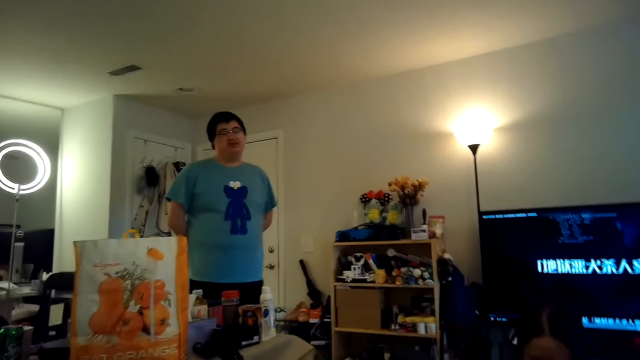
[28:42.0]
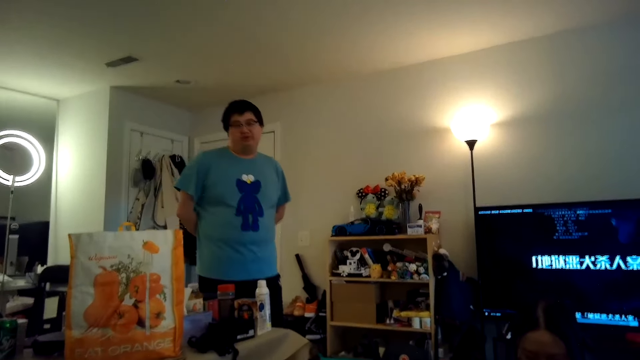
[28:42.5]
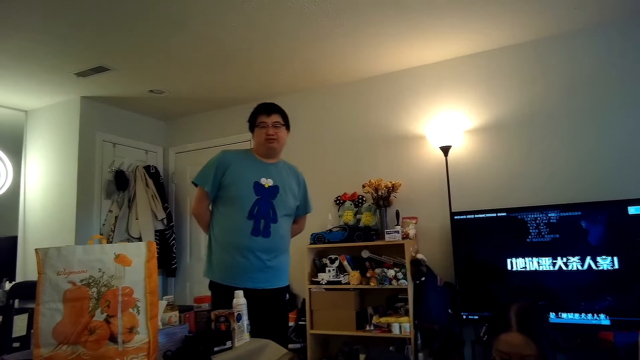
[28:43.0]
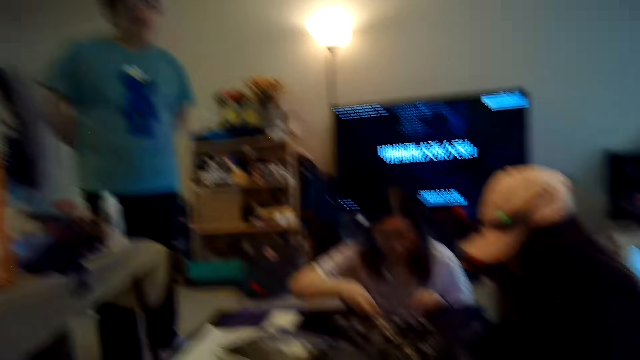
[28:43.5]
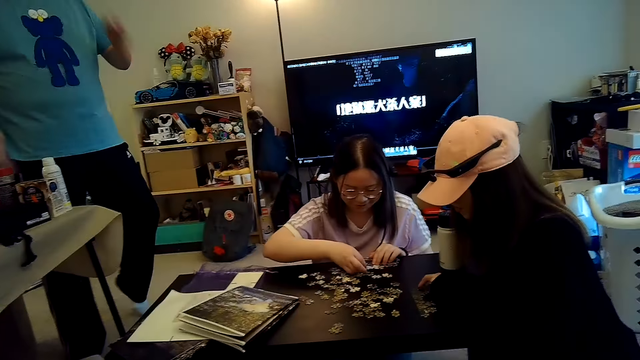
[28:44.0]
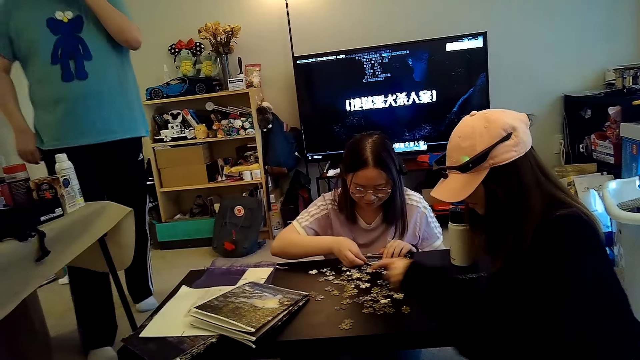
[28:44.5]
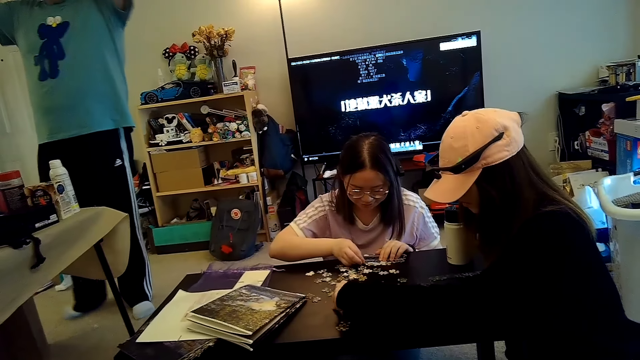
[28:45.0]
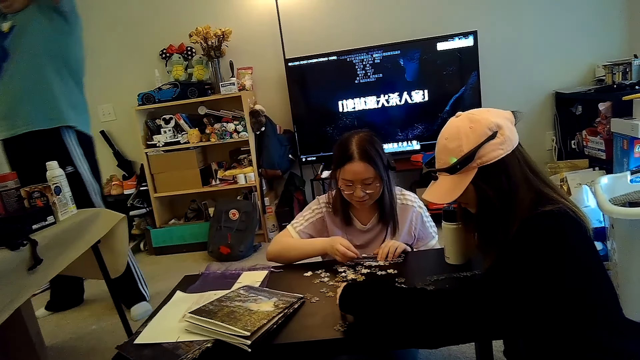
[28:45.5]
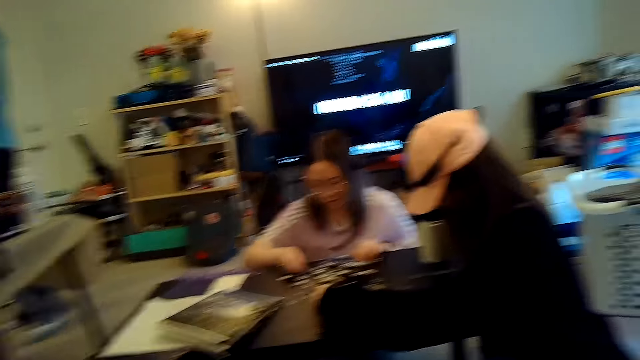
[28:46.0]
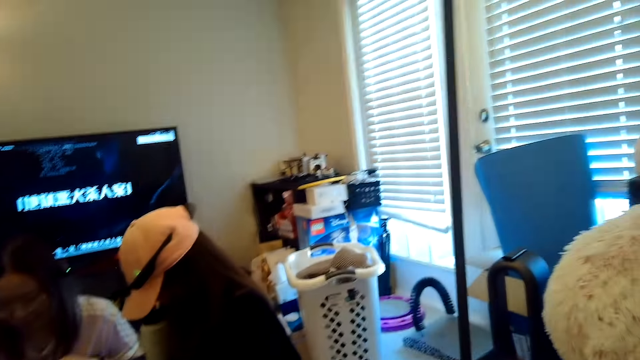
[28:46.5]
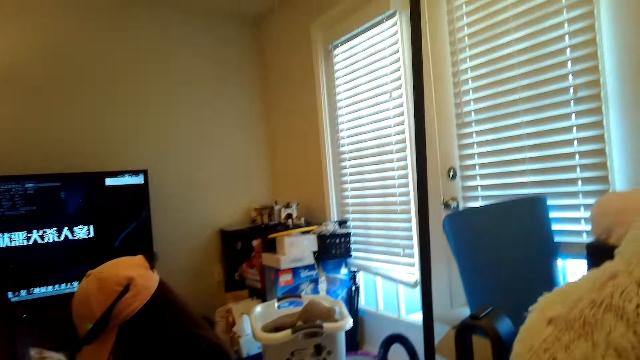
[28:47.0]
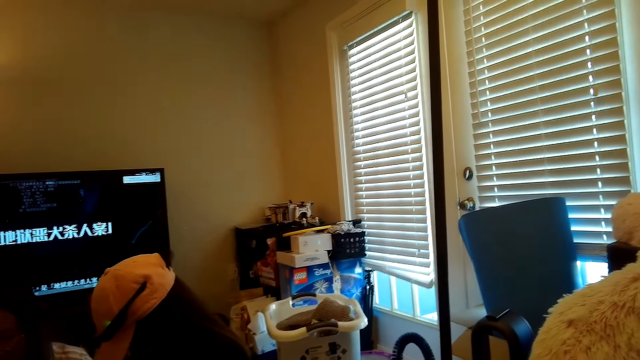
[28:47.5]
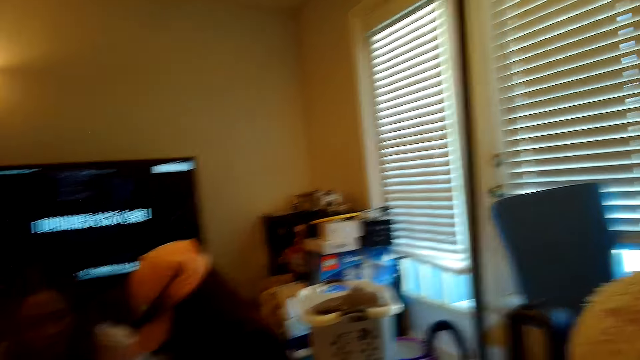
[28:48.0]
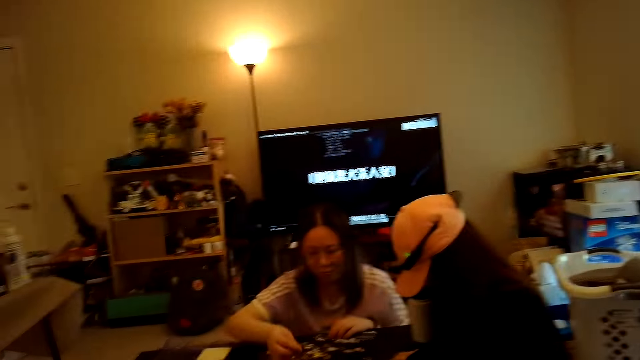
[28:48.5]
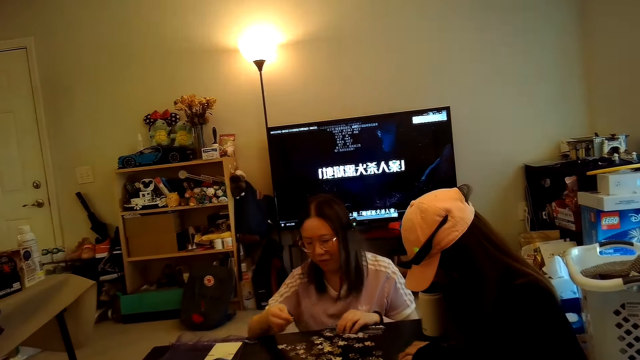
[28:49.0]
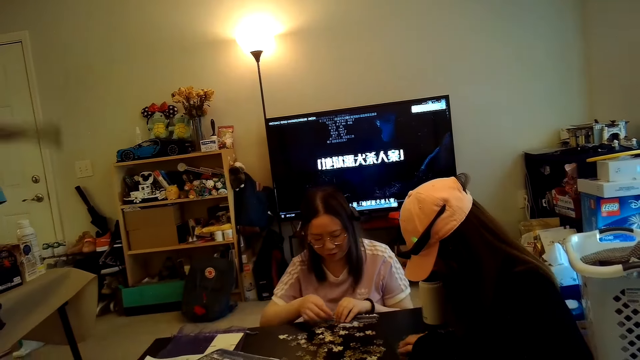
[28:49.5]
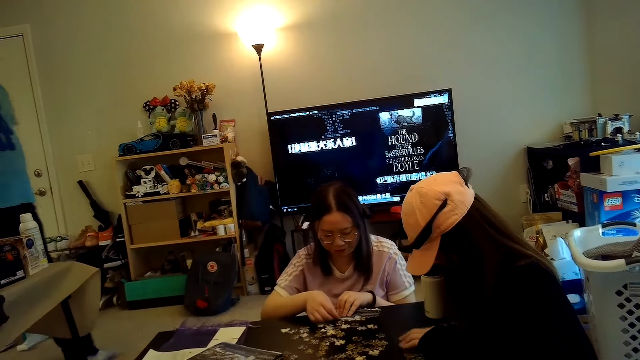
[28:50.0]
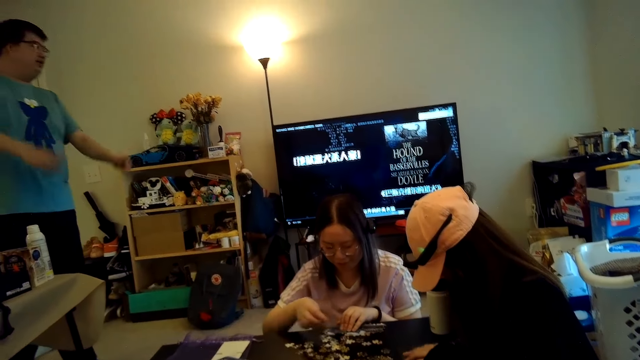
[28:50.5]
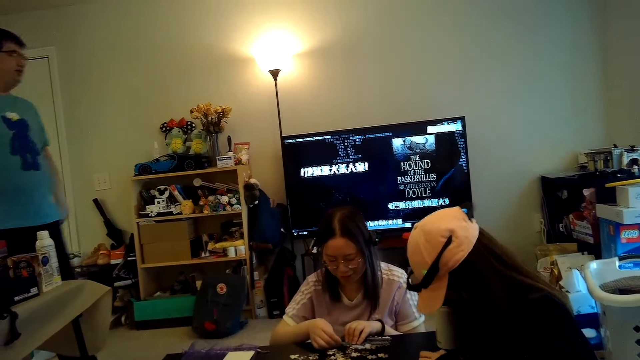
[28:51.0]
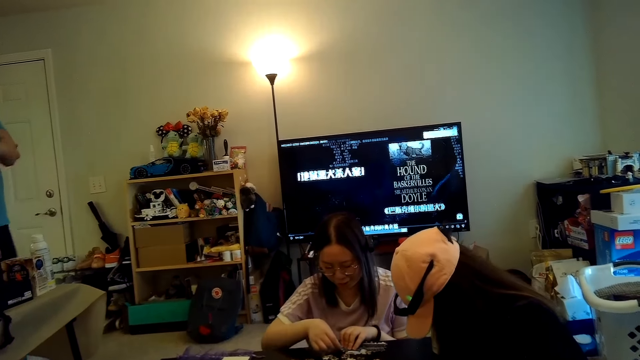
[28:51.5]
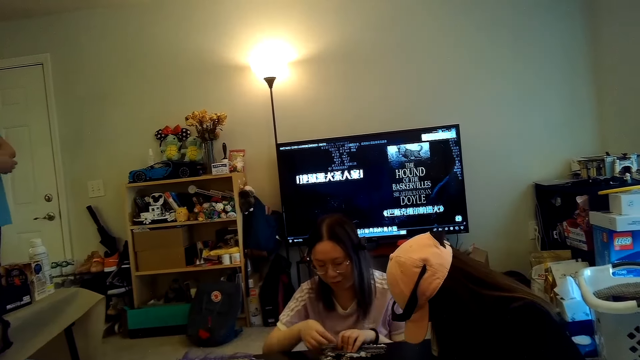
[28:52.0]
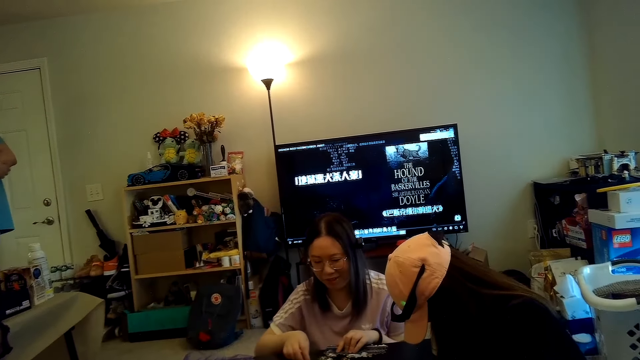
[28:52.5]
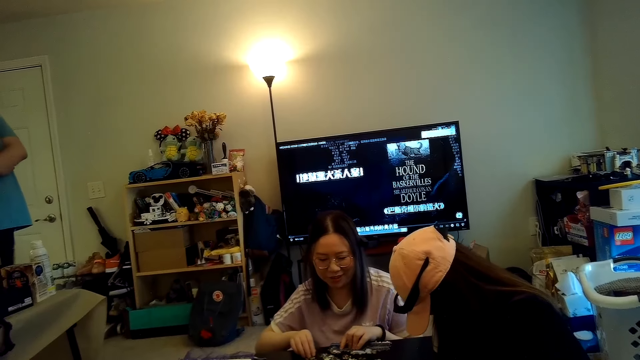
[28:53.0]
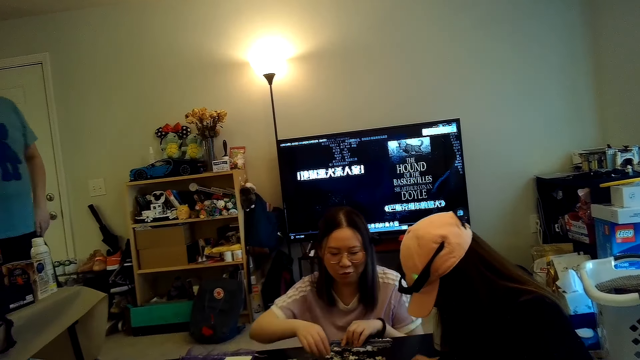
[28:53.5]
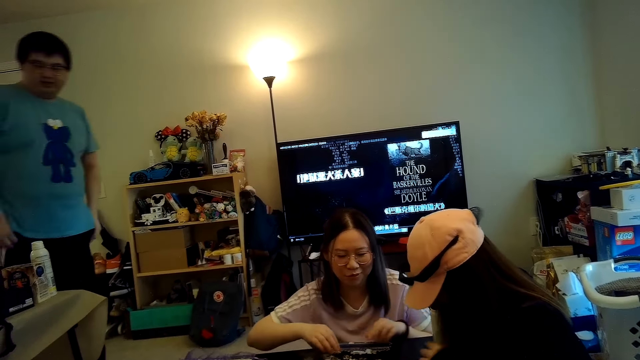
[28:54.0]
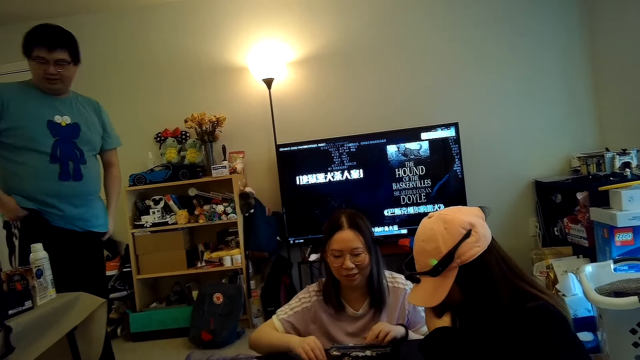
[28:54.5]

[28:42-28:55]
The camera wearer watches the television. A person plays with another person.

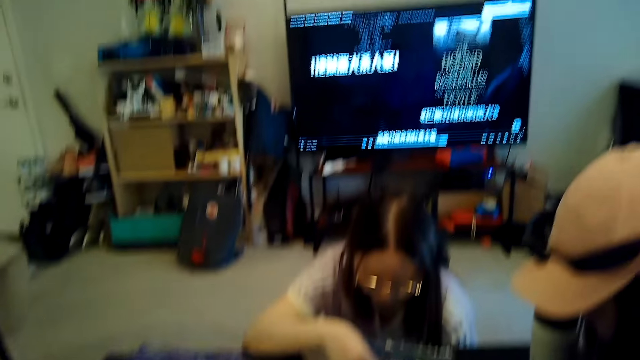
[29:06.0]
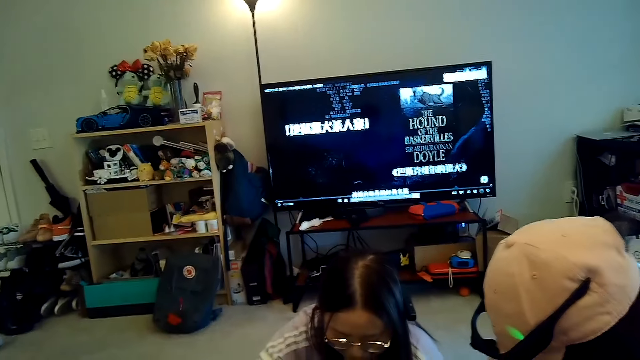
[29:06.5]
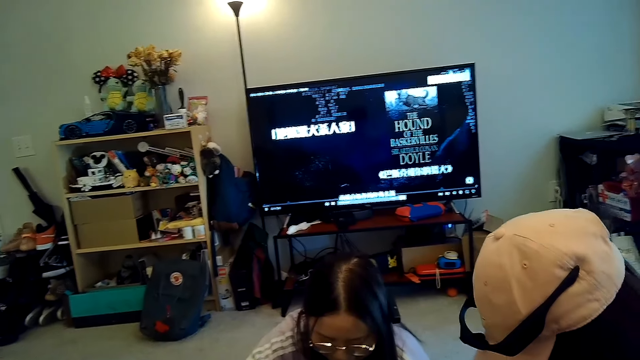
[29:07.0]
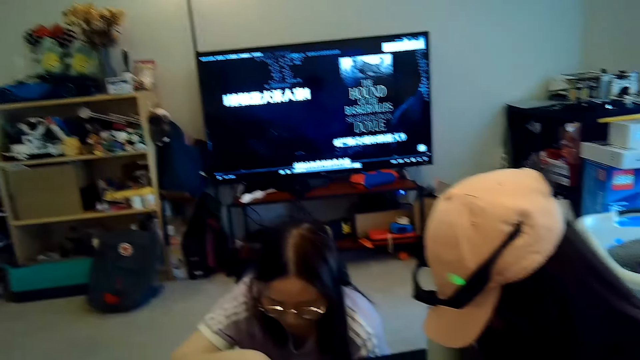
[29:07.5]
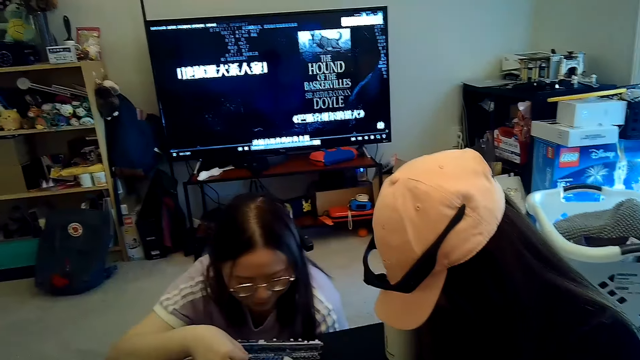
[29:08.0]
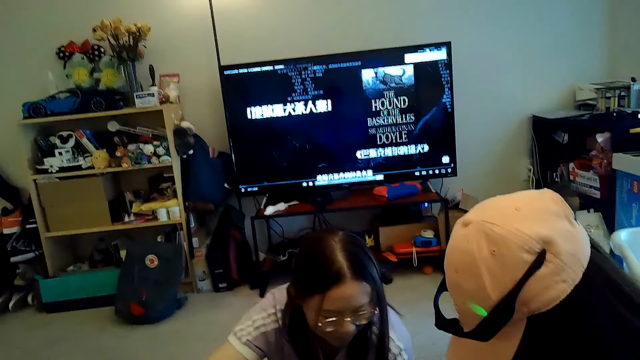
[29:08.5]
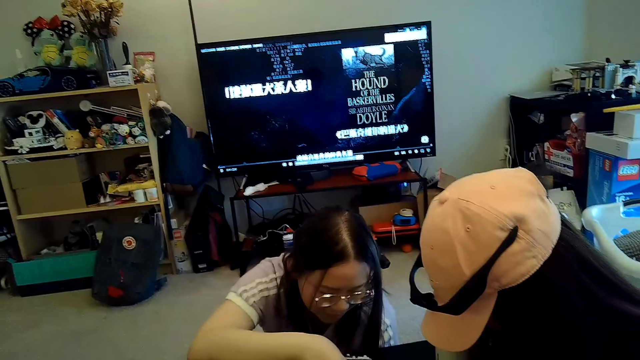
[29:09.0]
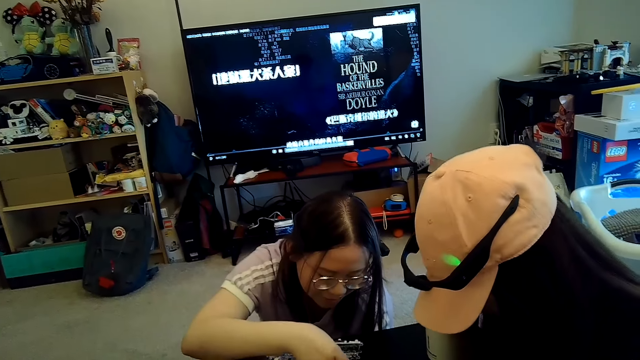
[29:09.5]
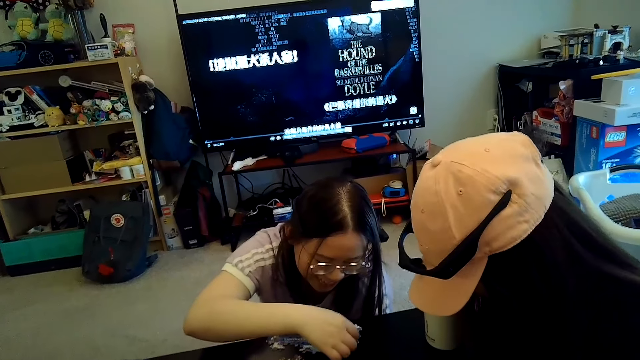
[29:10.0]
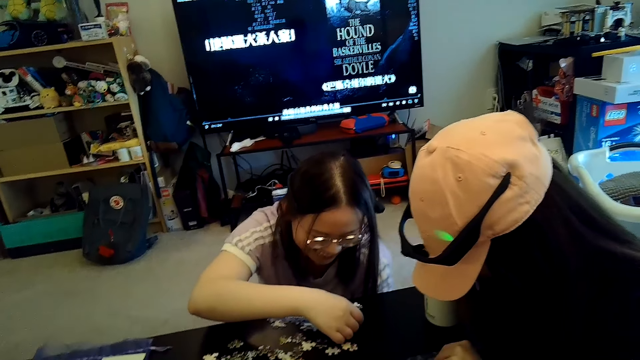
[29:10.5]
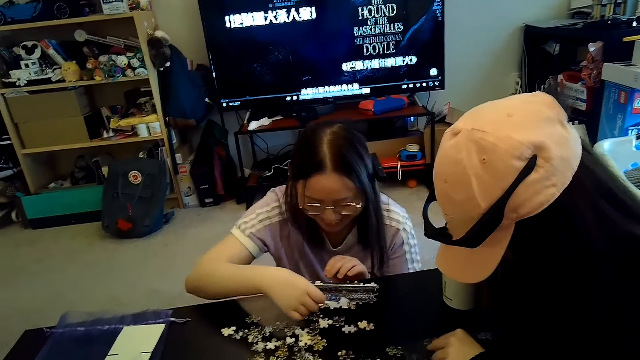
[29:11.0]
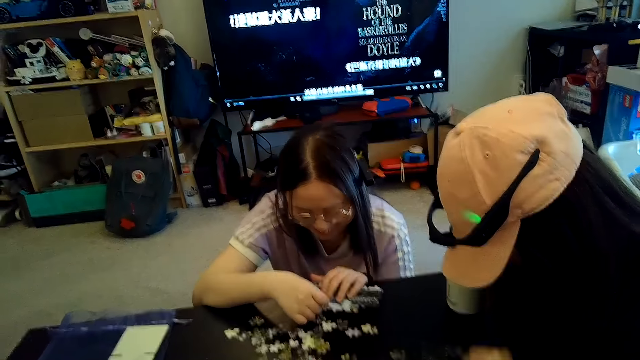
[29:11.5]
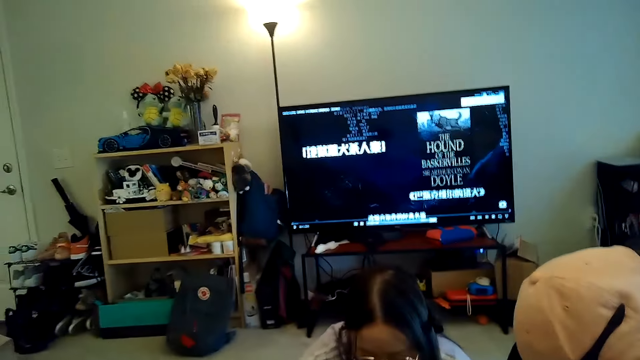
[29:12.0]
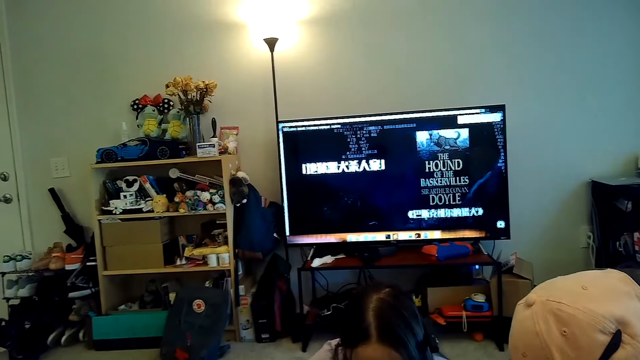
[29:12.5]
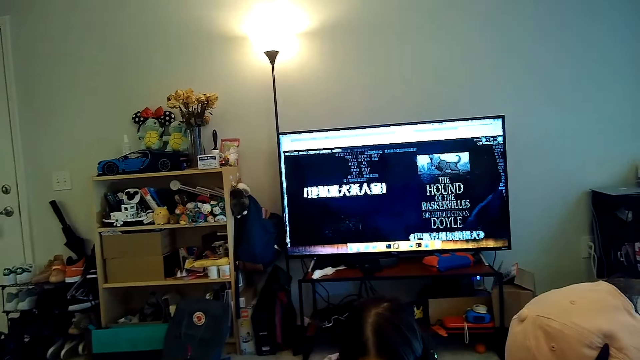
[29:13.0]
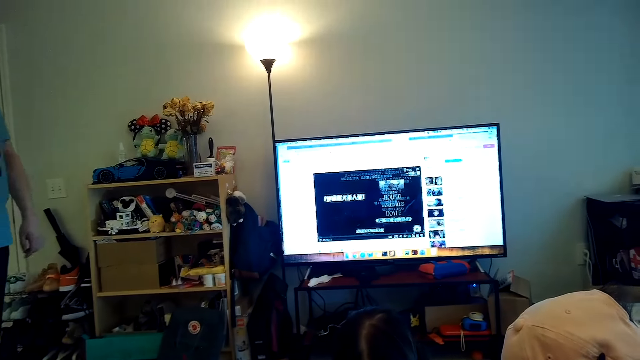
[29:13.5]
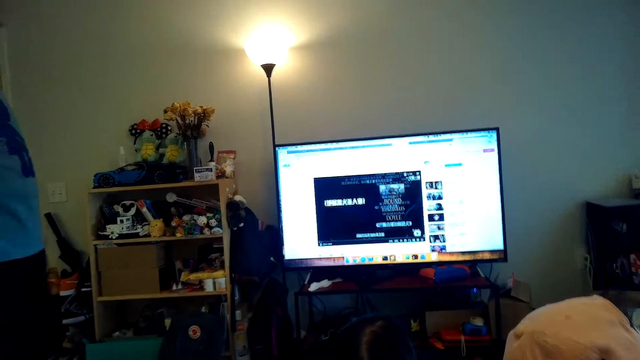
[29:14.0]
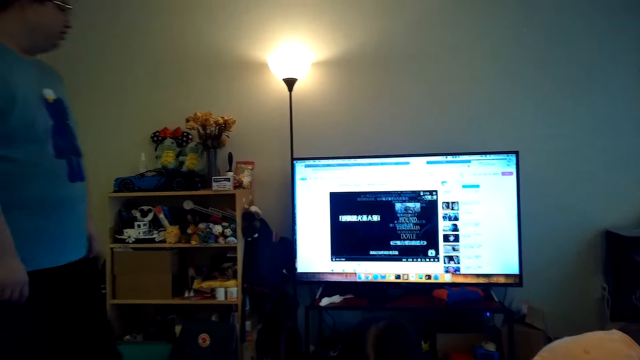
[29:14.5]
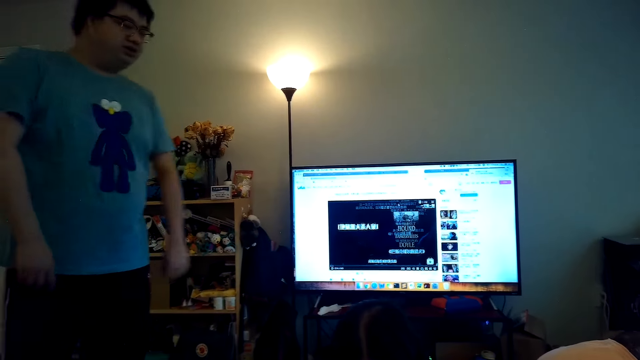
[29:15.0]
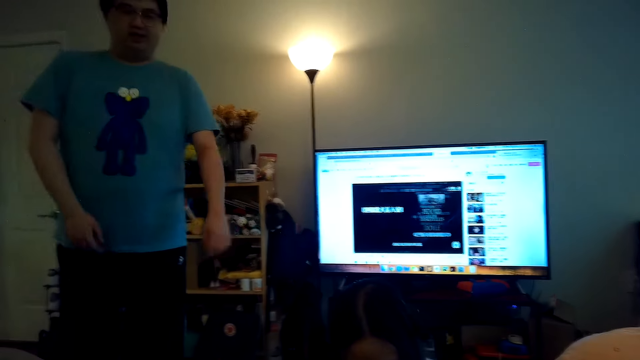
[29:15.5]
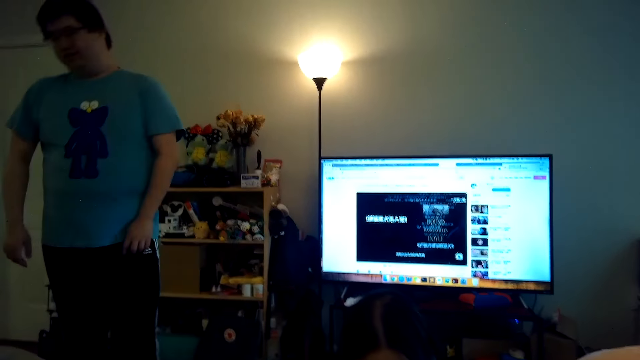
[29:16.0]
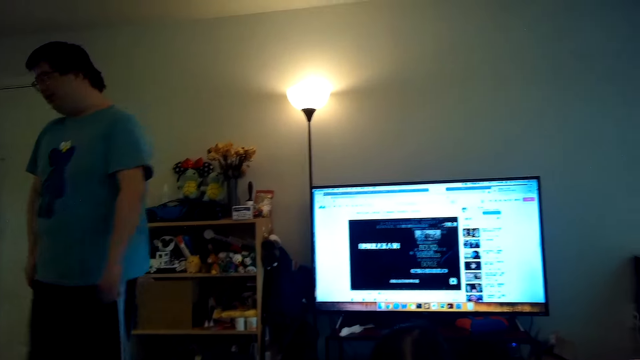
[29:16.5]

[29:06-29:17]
A woman arranges the puzzles on the table. The camera wearer watches the television.
